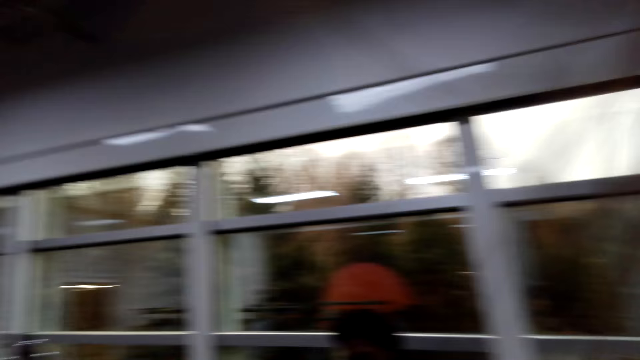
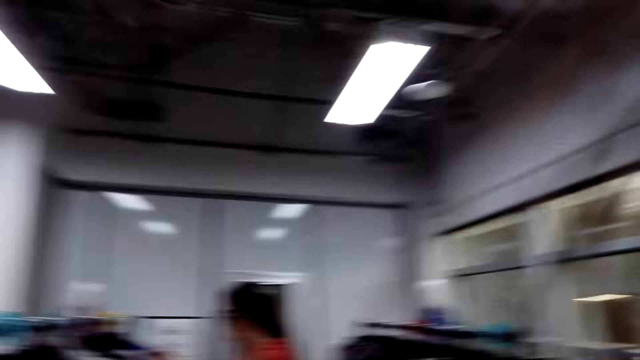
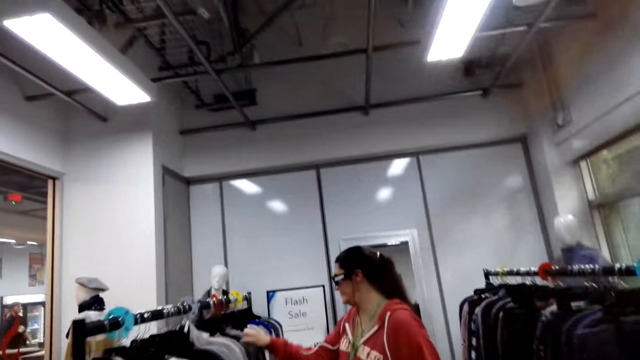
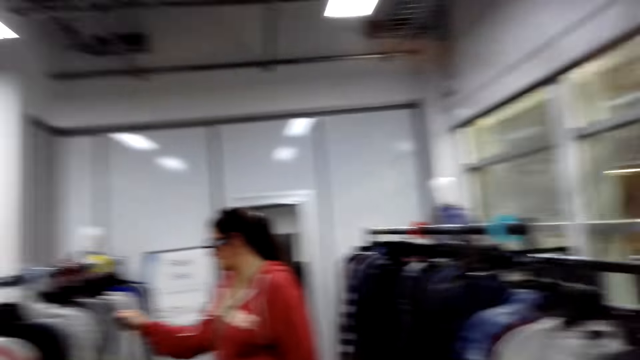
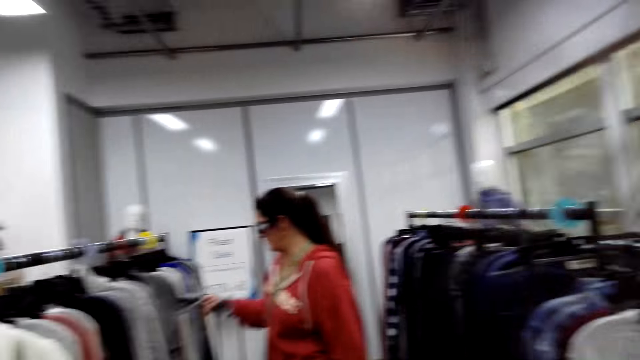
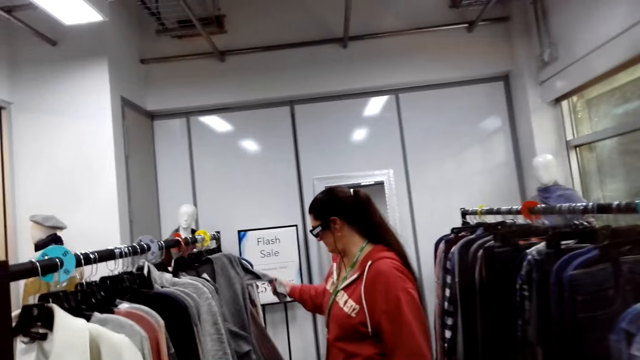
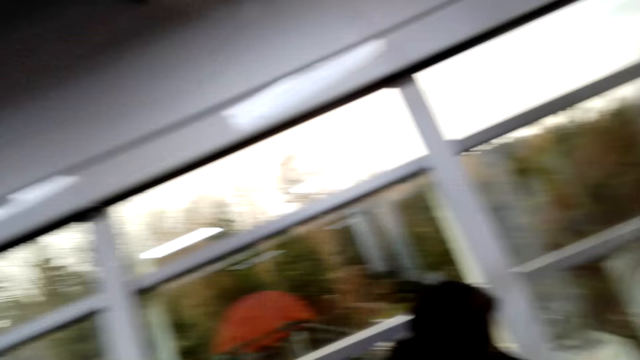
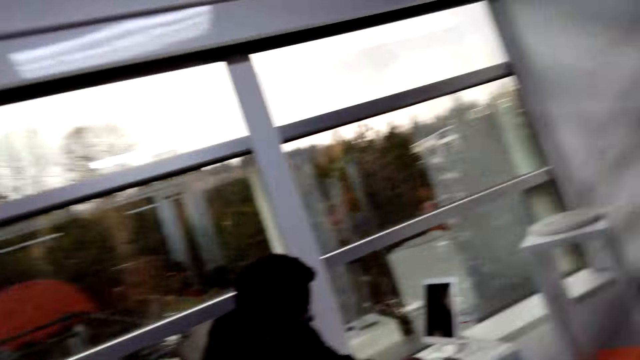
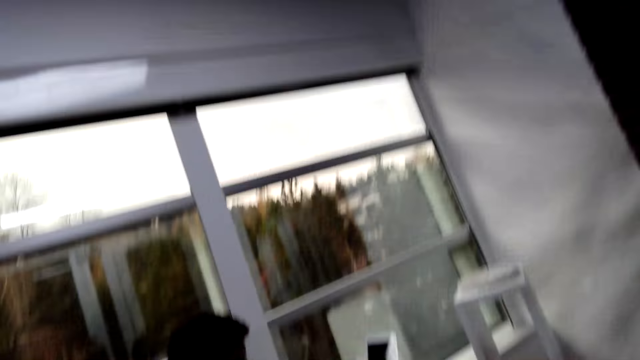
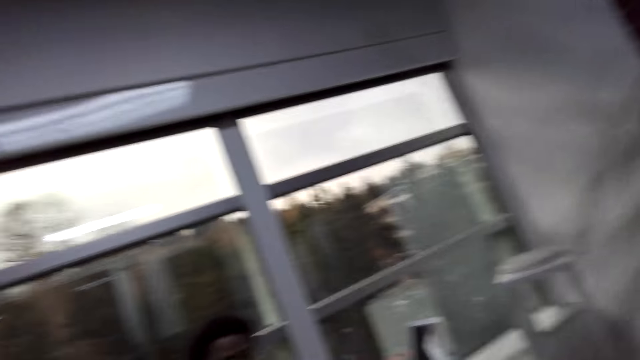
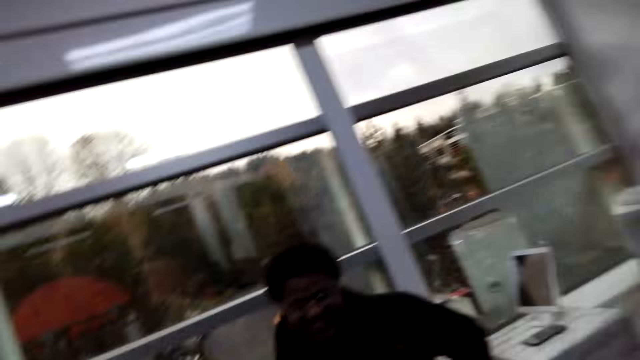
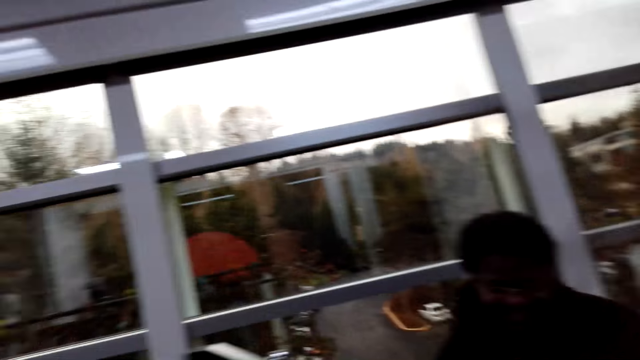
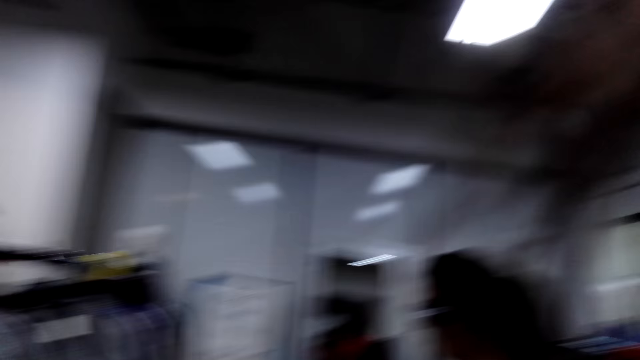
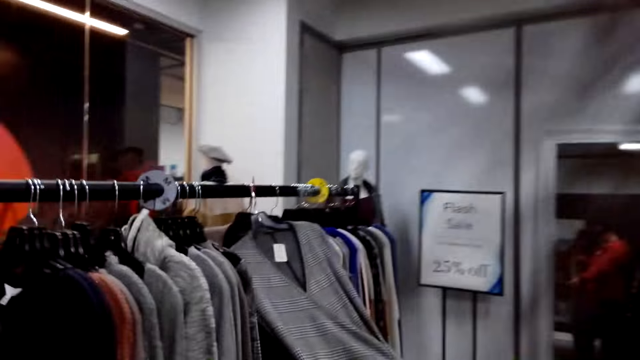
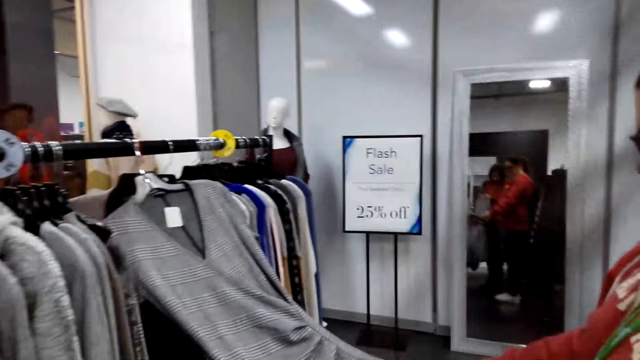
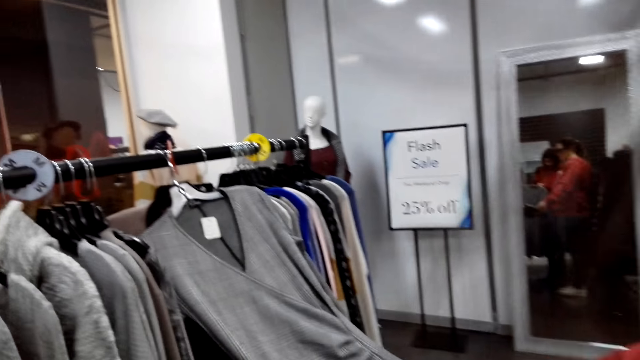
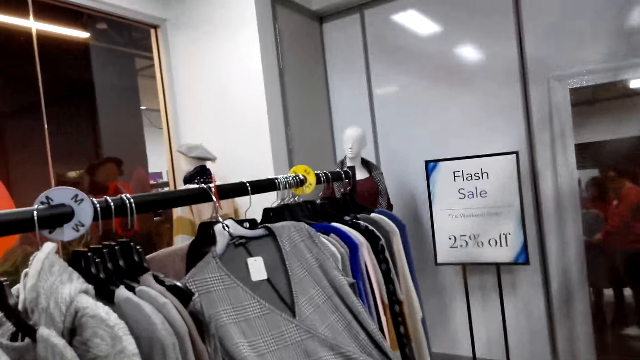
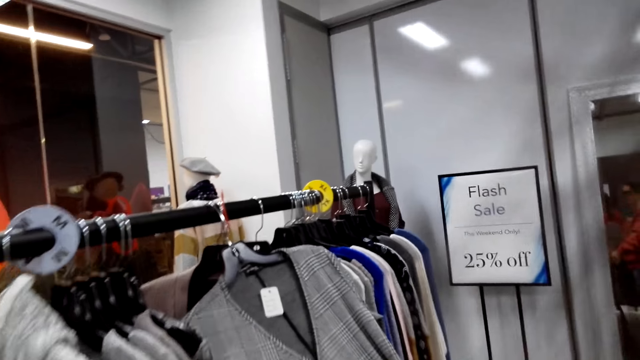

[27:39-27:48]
The camera wearer stares at the mirror. They stare at a man. They walk around the room.

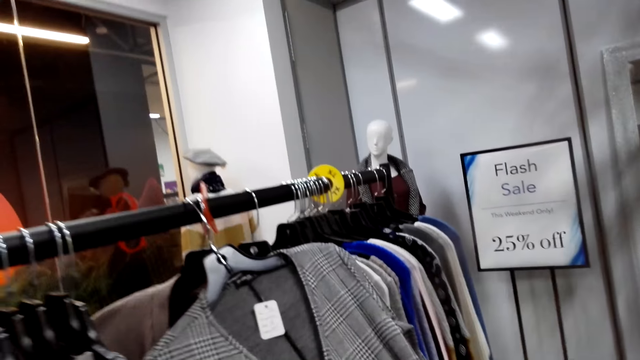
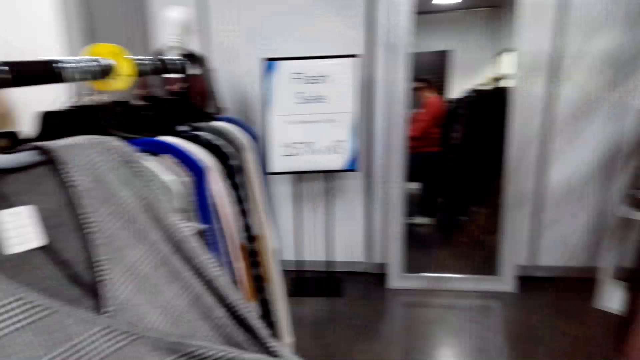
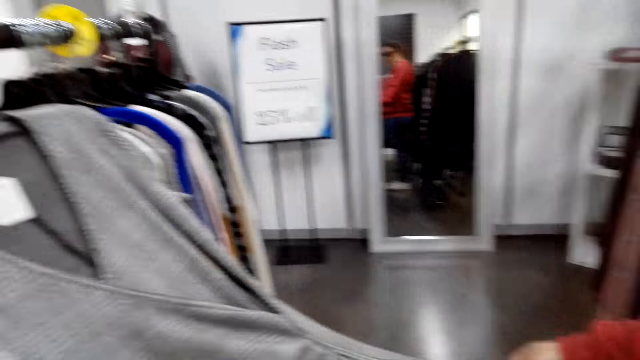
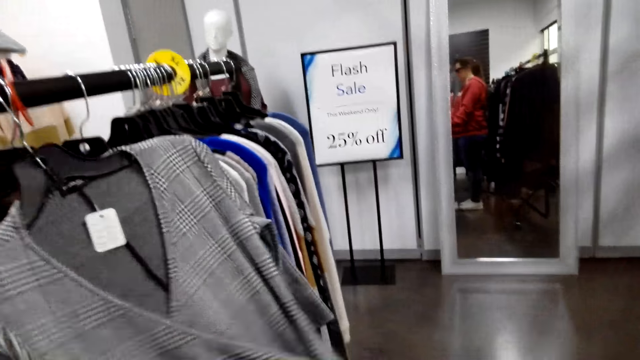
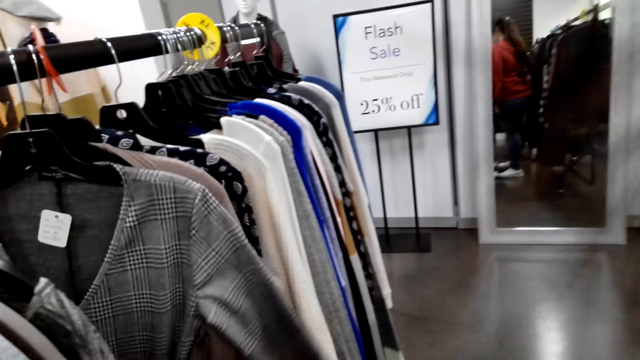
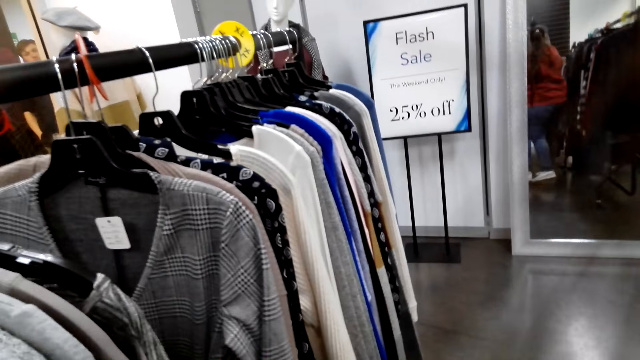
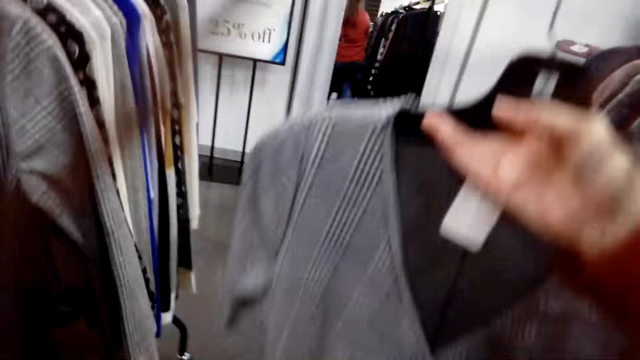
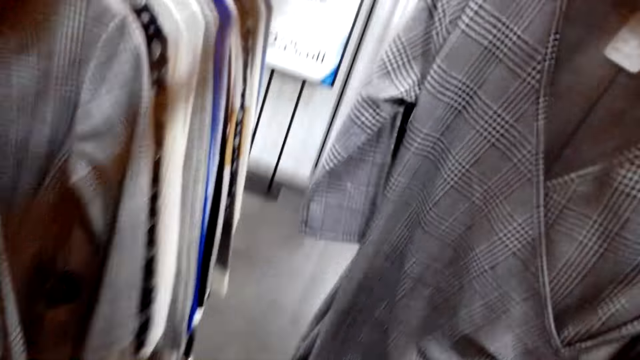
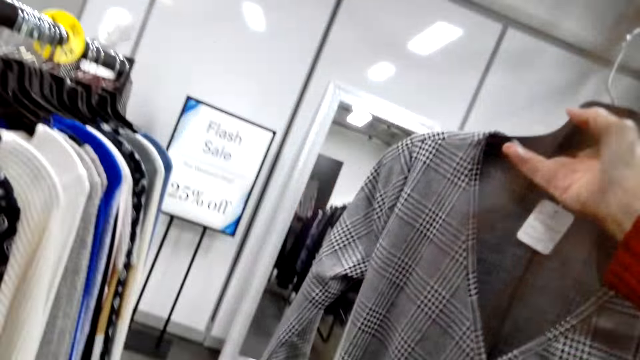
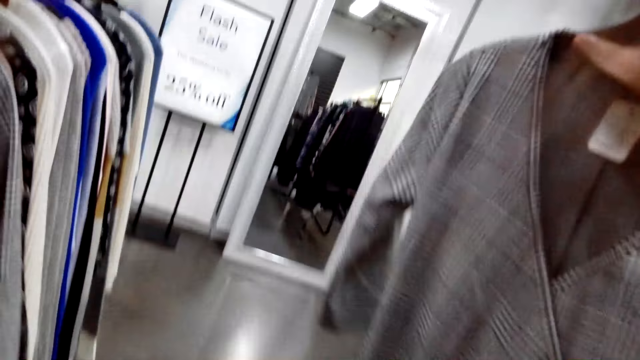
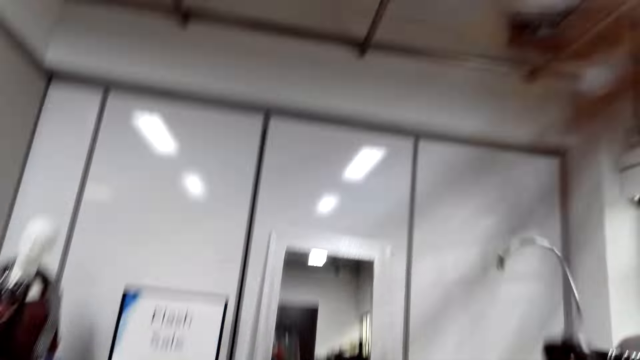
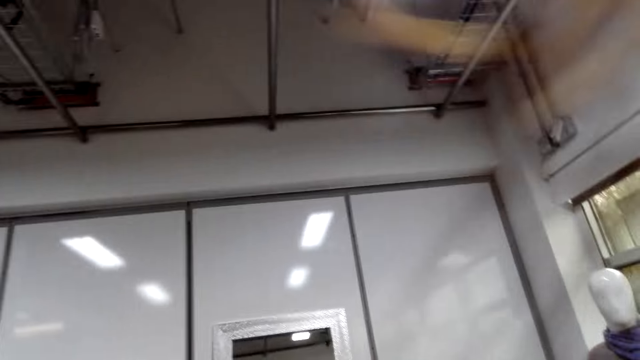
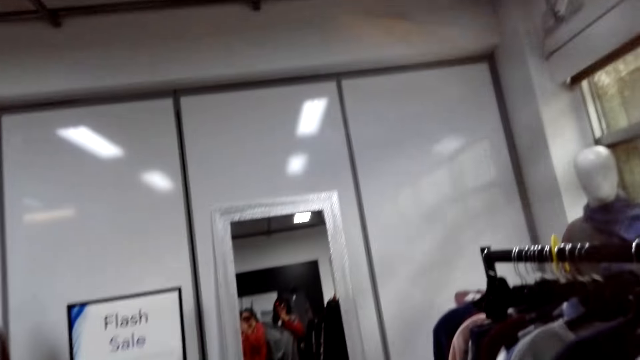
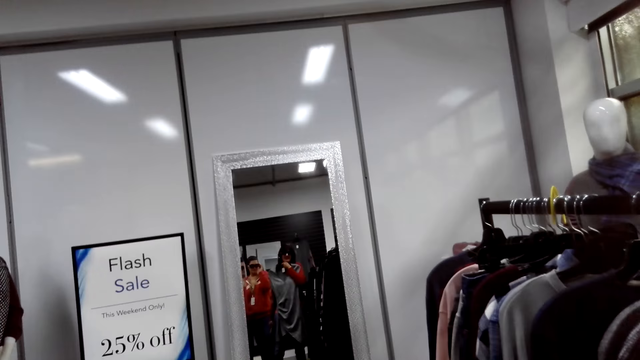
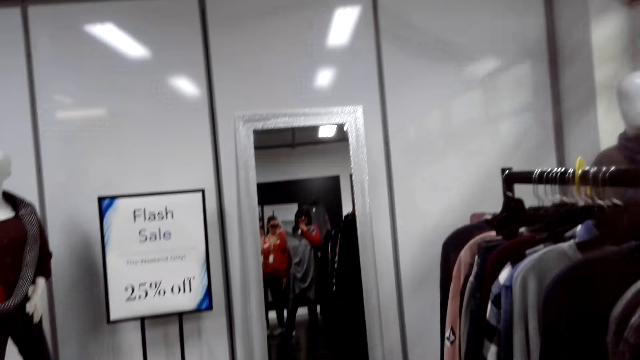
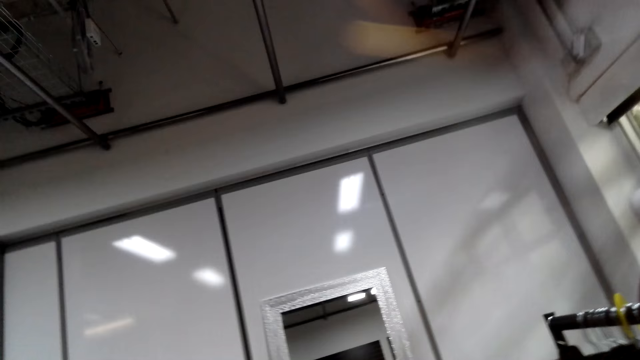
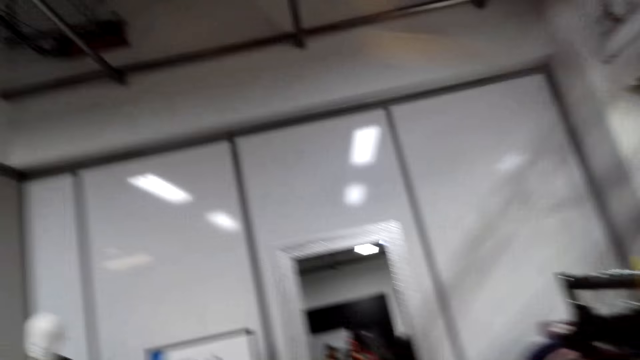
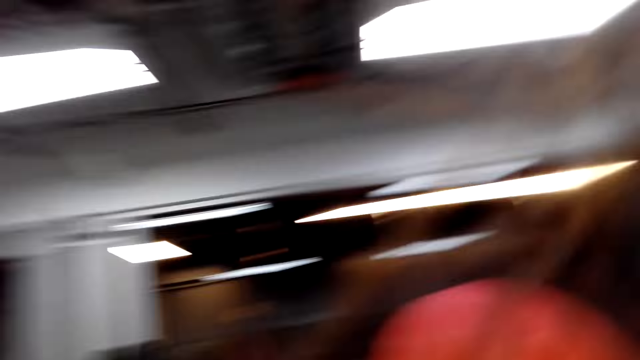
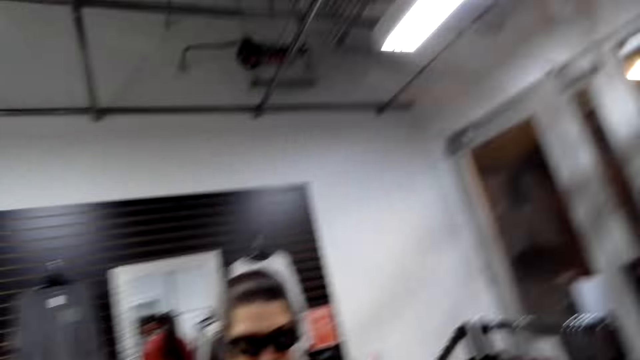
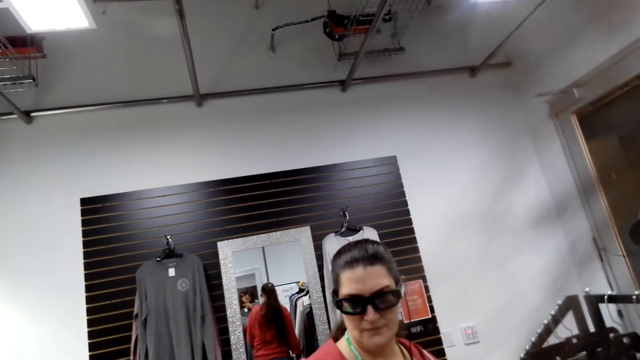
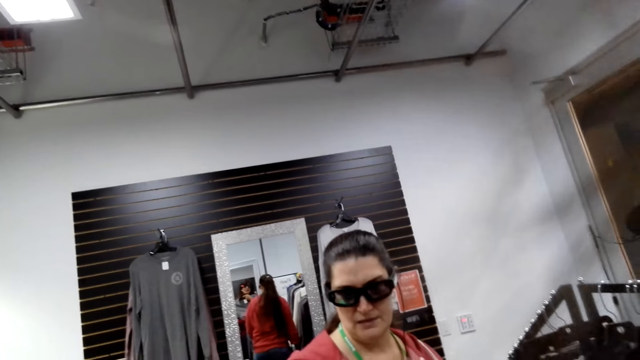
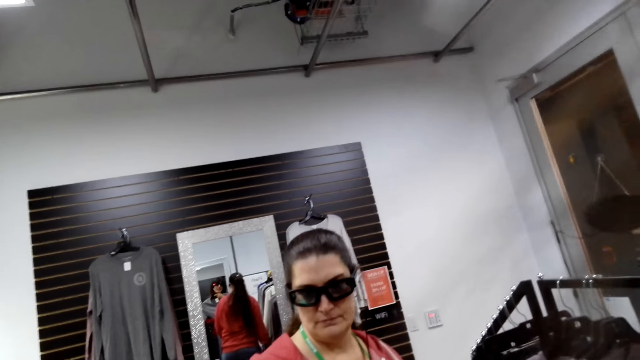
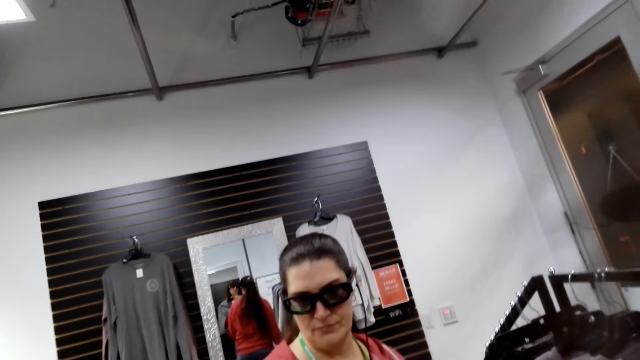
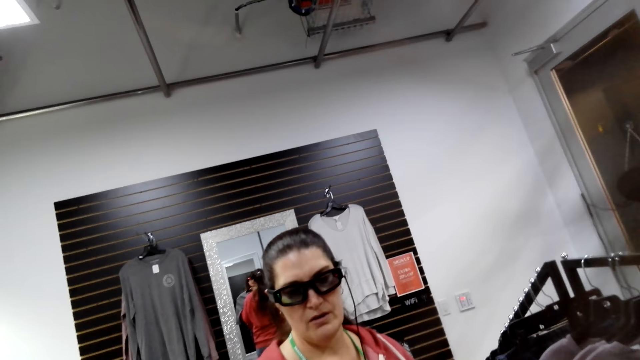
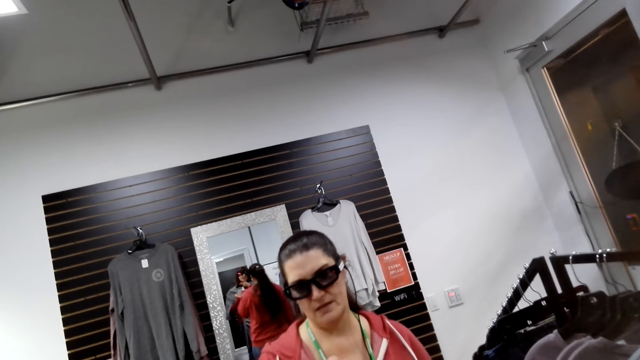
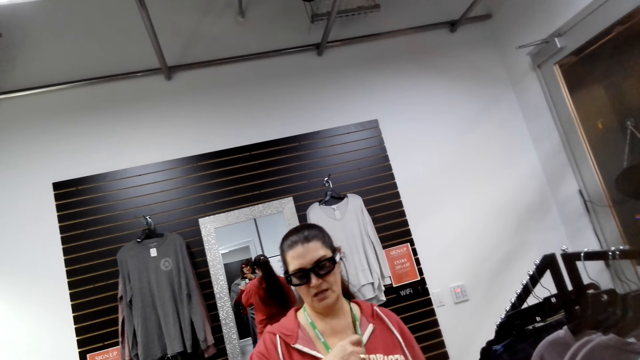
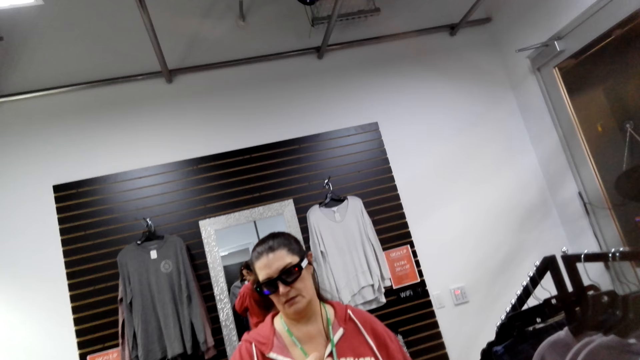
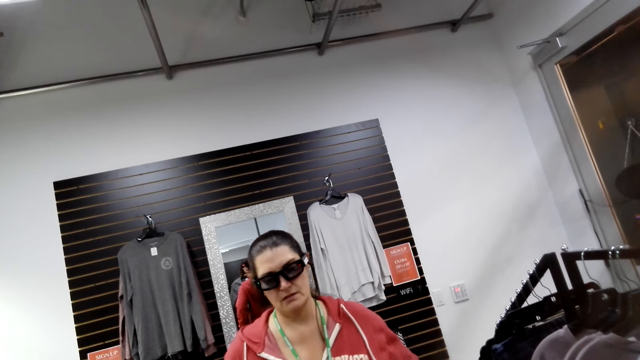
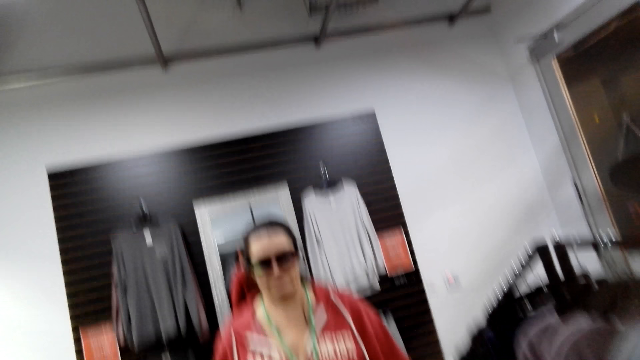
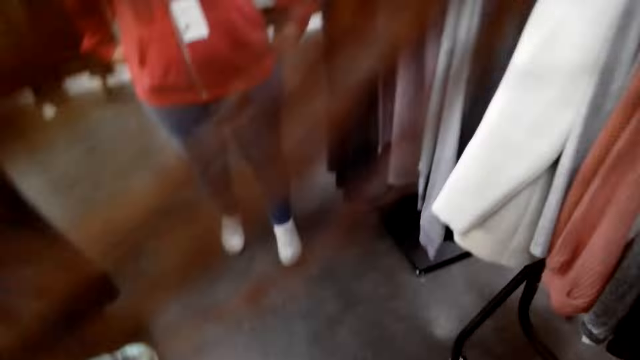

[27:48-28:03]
A man stares at the top. The camera wearer stares at the top. The man pulls up the top. The camera wearer looks around the room. They stare at the man. They talk to the man.
